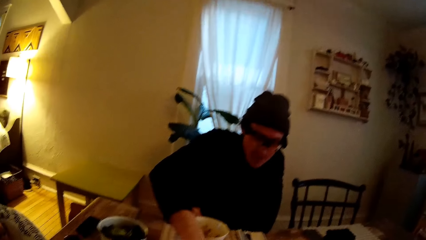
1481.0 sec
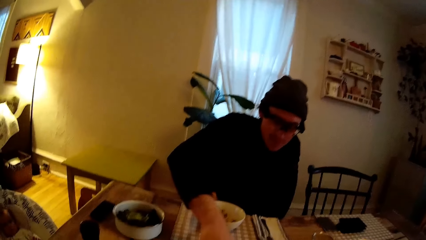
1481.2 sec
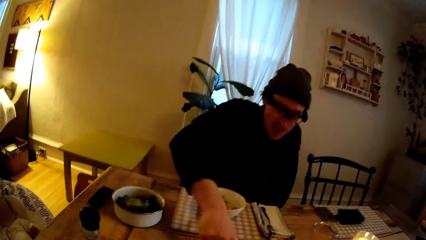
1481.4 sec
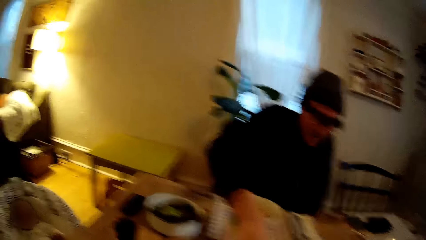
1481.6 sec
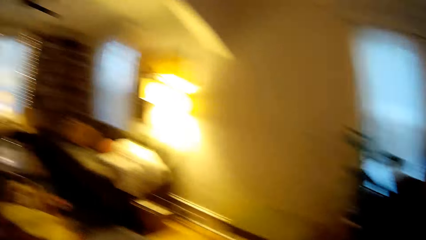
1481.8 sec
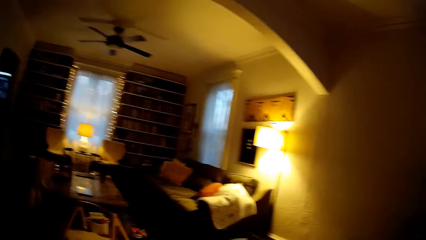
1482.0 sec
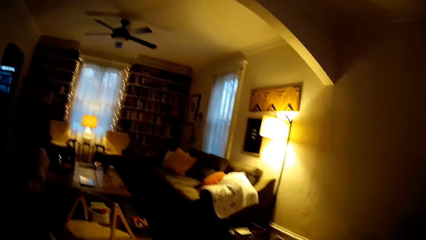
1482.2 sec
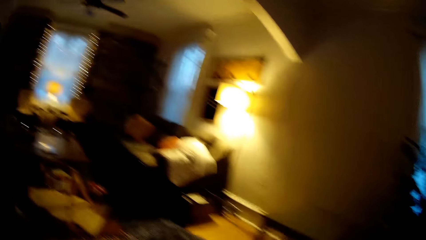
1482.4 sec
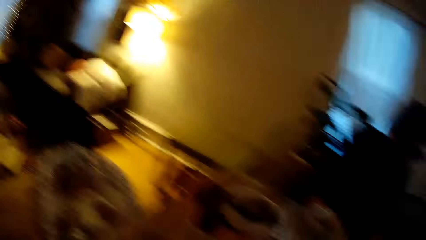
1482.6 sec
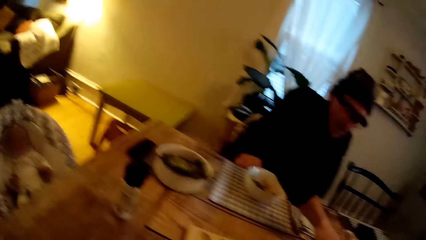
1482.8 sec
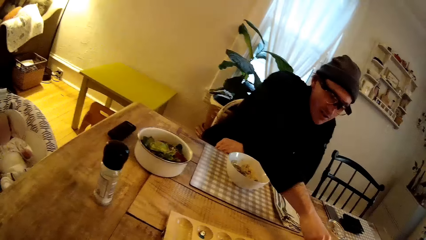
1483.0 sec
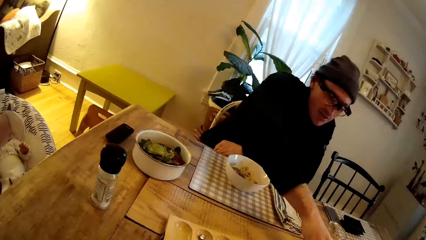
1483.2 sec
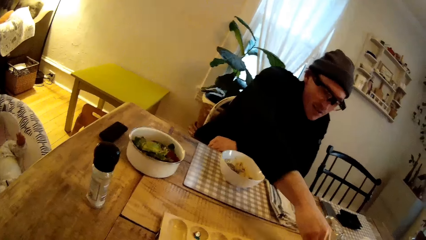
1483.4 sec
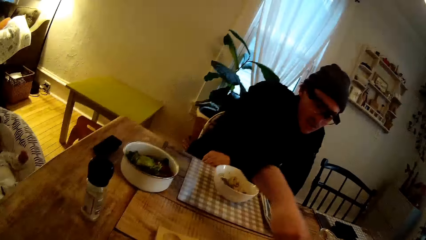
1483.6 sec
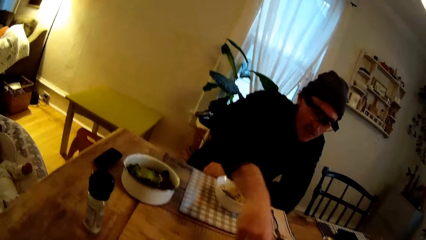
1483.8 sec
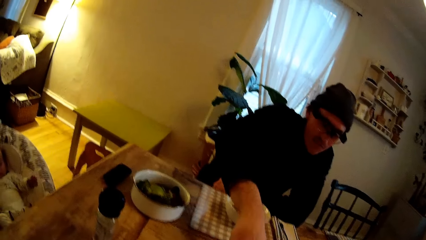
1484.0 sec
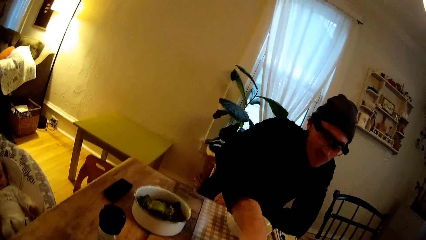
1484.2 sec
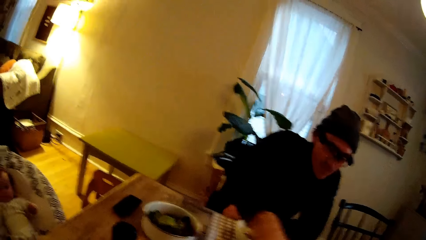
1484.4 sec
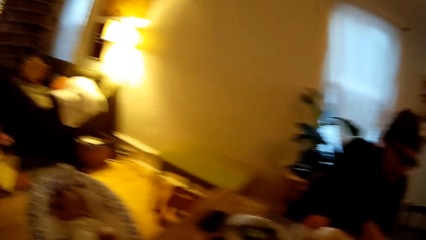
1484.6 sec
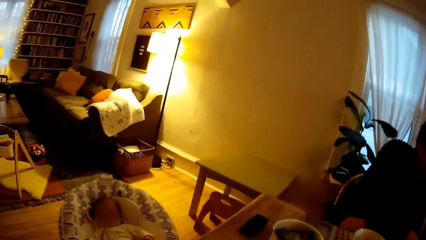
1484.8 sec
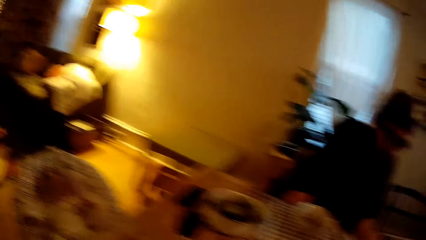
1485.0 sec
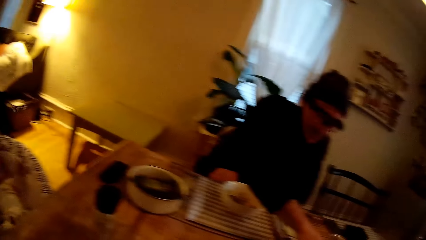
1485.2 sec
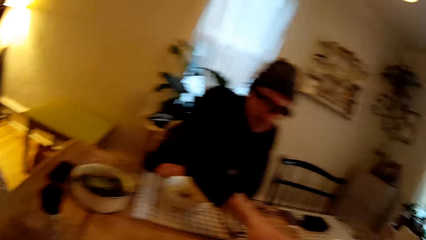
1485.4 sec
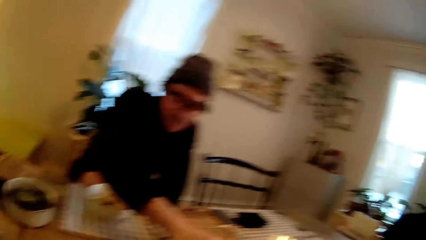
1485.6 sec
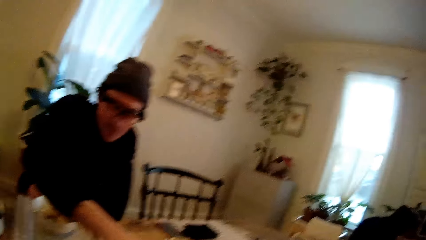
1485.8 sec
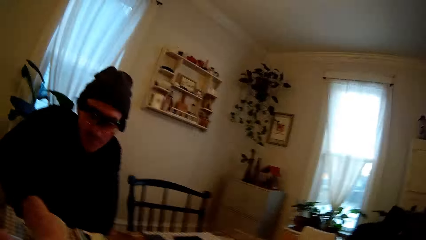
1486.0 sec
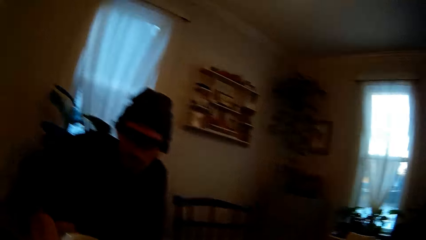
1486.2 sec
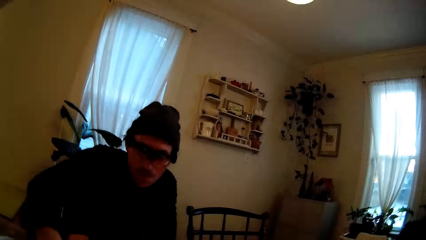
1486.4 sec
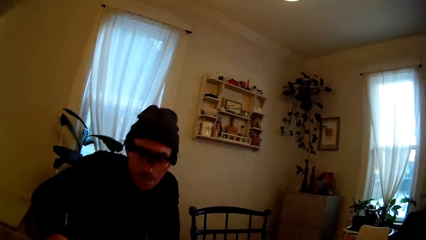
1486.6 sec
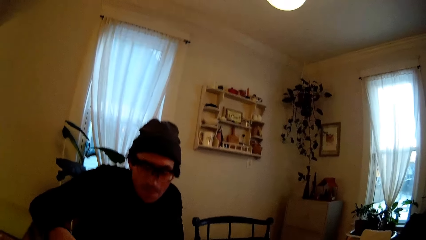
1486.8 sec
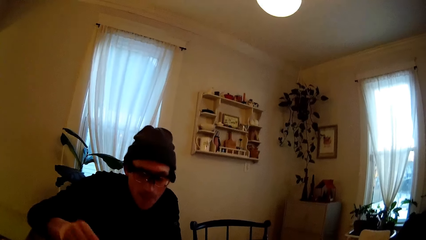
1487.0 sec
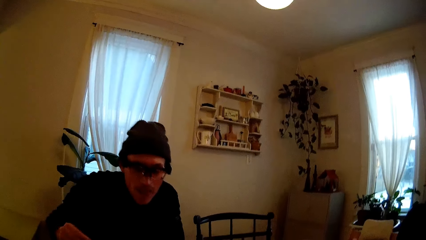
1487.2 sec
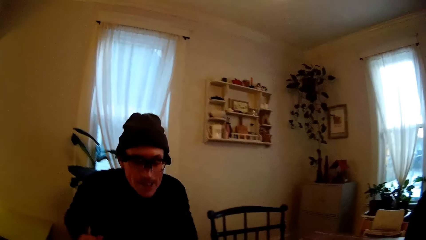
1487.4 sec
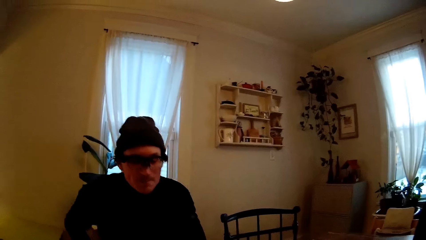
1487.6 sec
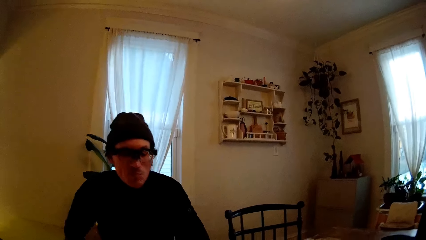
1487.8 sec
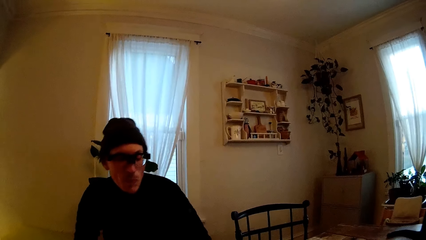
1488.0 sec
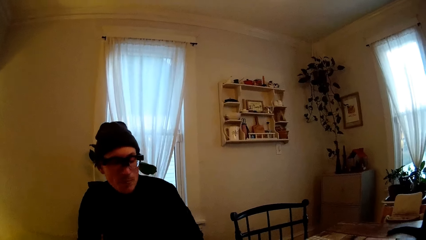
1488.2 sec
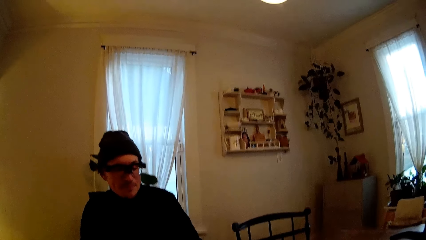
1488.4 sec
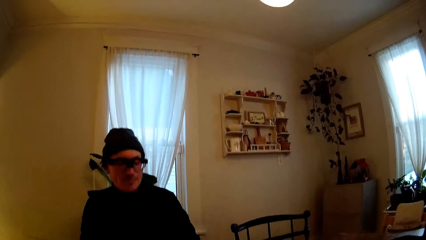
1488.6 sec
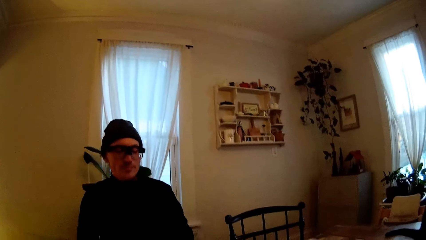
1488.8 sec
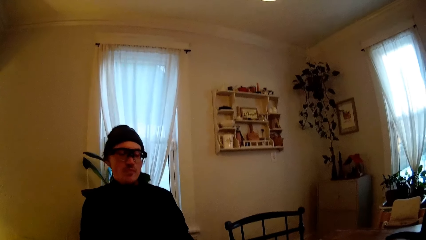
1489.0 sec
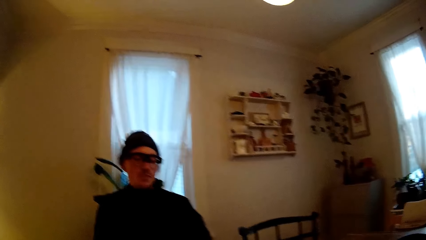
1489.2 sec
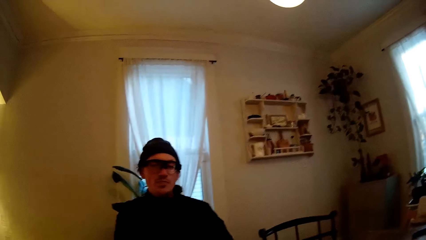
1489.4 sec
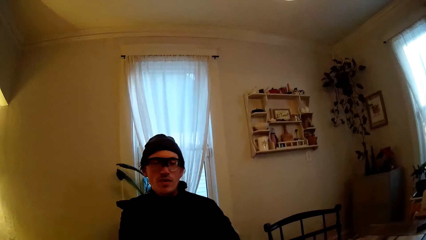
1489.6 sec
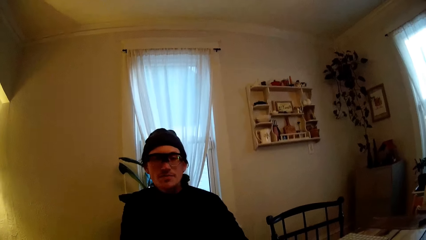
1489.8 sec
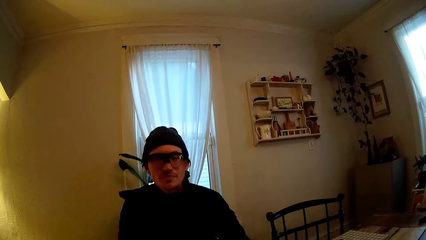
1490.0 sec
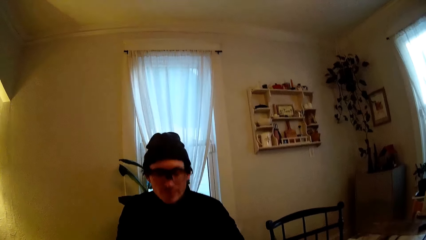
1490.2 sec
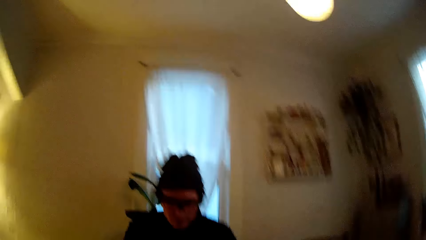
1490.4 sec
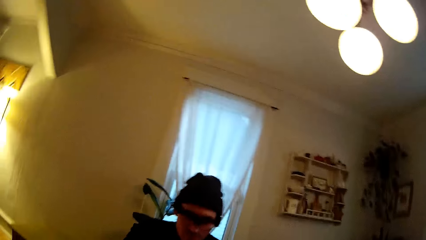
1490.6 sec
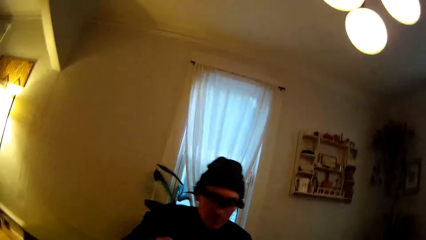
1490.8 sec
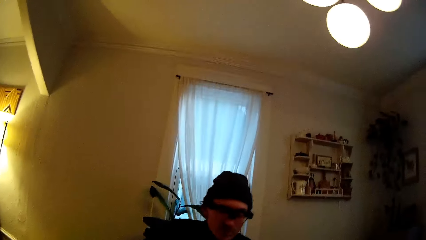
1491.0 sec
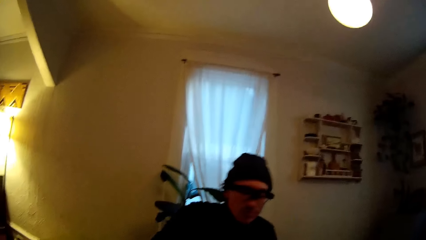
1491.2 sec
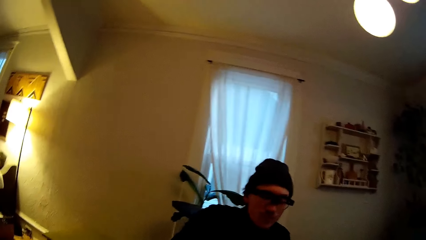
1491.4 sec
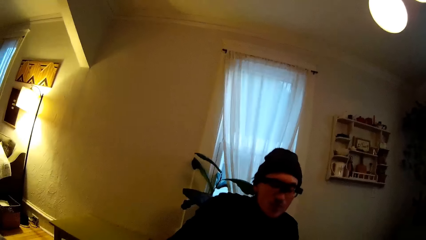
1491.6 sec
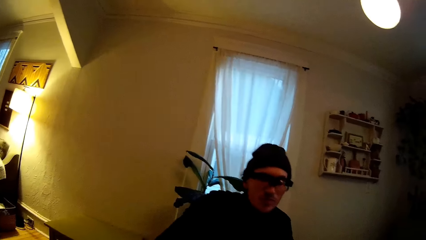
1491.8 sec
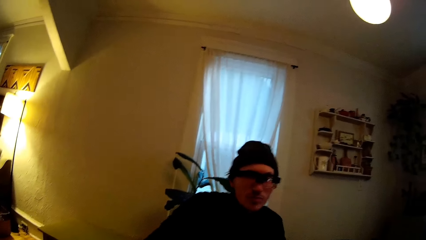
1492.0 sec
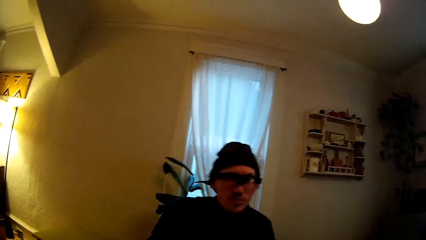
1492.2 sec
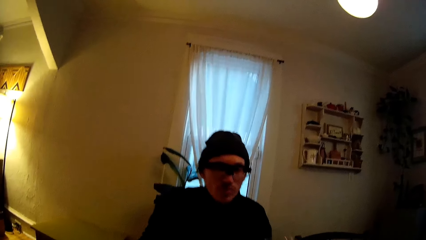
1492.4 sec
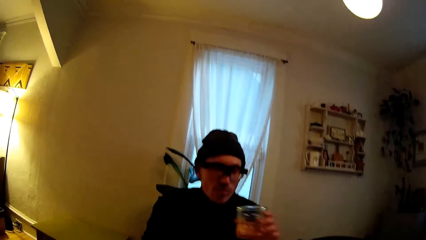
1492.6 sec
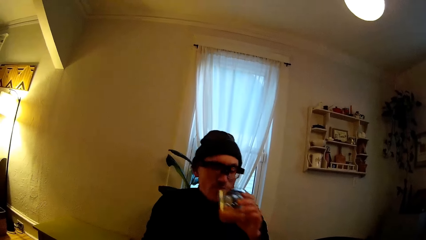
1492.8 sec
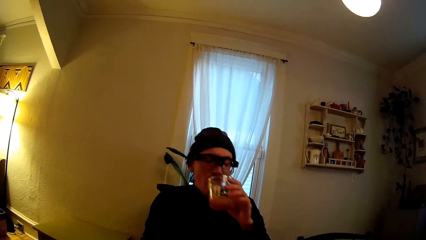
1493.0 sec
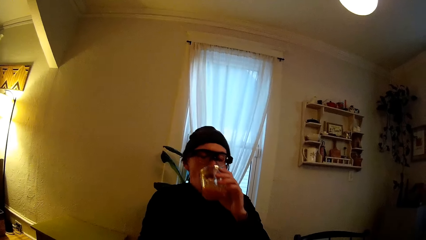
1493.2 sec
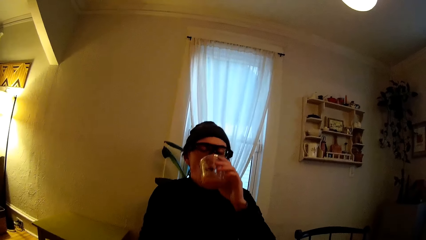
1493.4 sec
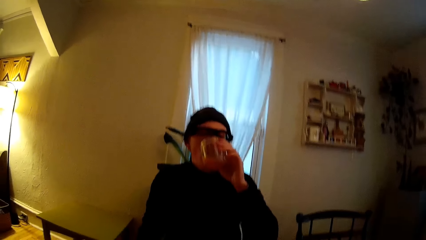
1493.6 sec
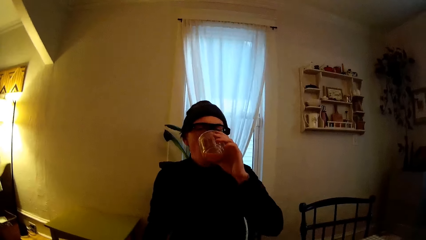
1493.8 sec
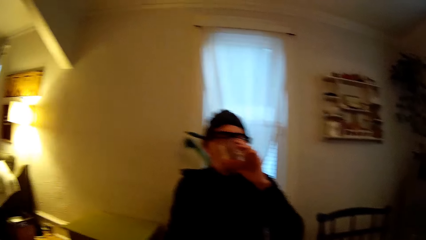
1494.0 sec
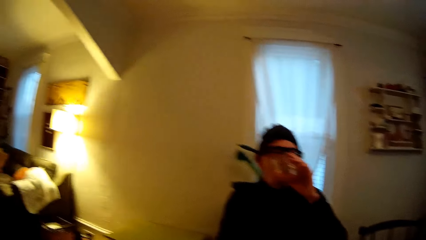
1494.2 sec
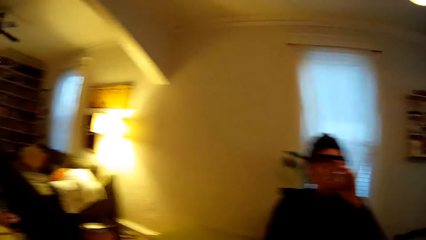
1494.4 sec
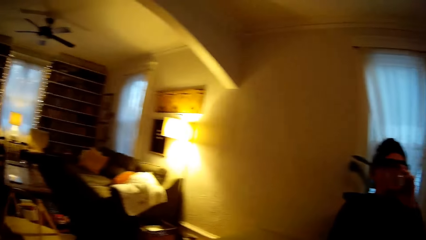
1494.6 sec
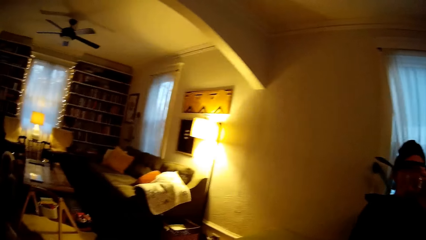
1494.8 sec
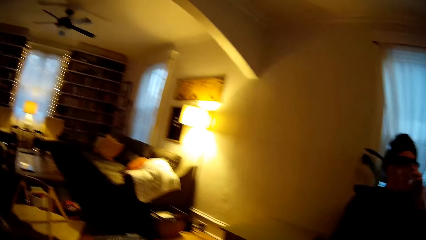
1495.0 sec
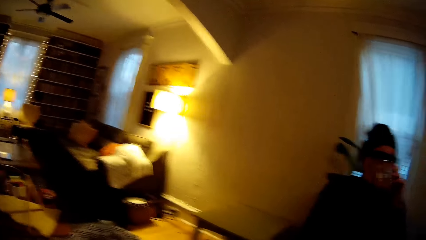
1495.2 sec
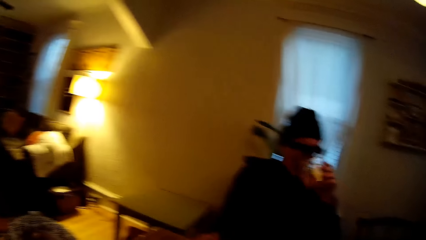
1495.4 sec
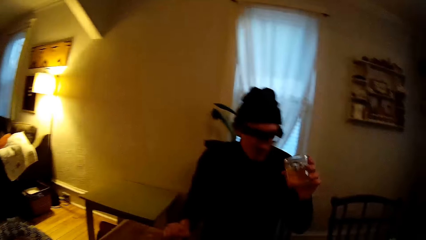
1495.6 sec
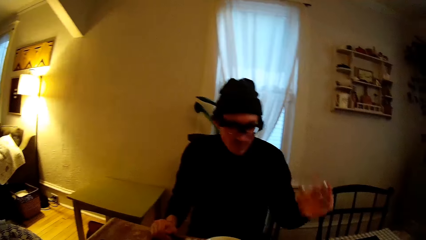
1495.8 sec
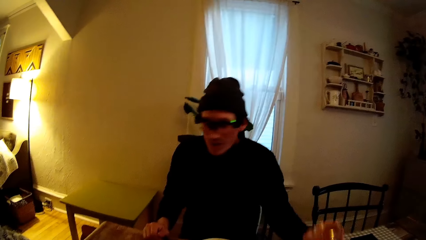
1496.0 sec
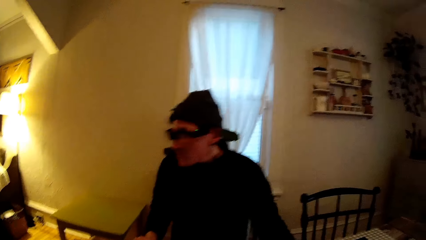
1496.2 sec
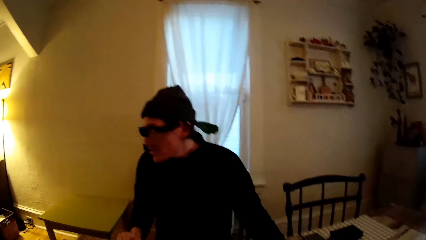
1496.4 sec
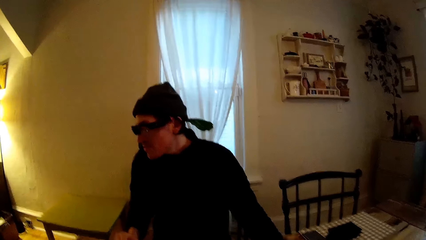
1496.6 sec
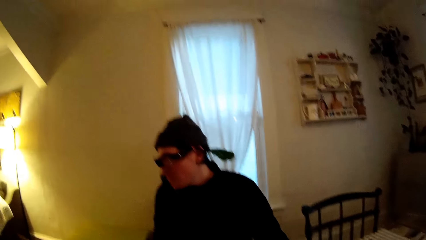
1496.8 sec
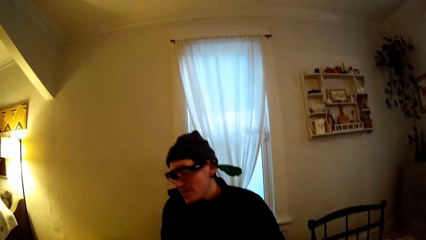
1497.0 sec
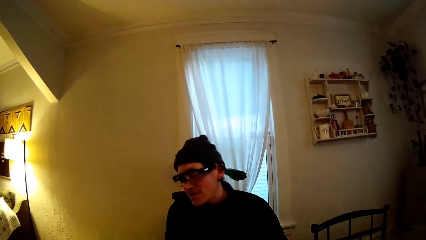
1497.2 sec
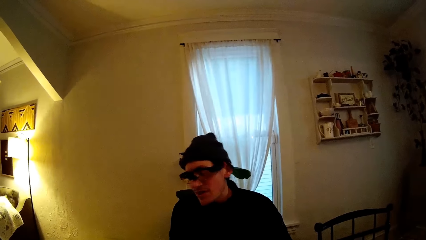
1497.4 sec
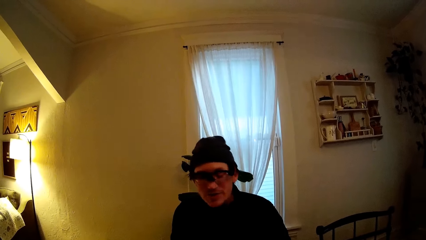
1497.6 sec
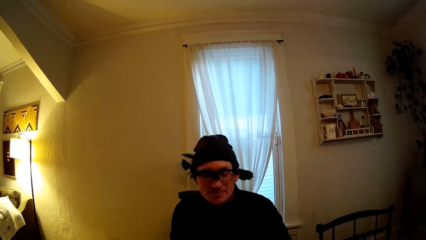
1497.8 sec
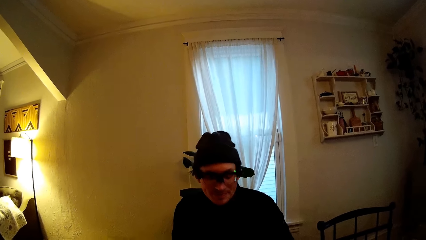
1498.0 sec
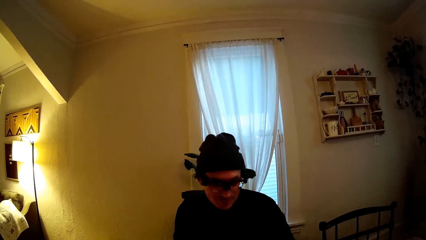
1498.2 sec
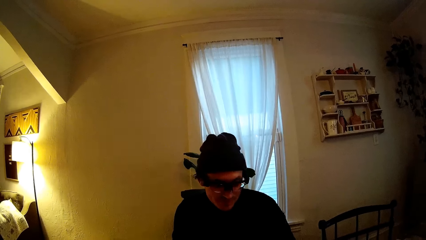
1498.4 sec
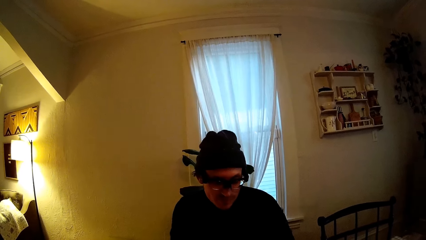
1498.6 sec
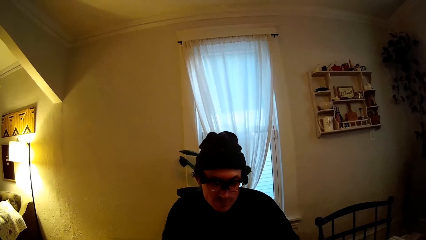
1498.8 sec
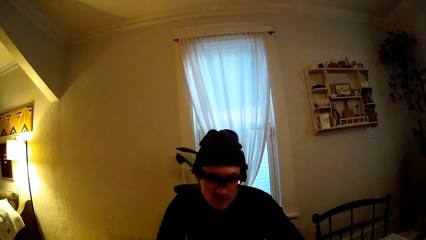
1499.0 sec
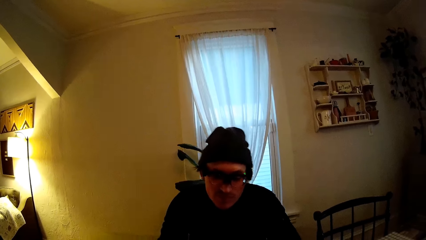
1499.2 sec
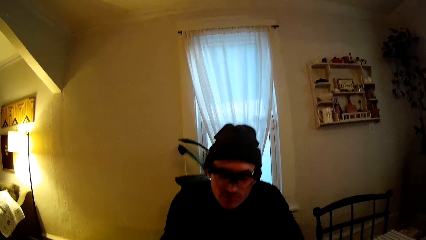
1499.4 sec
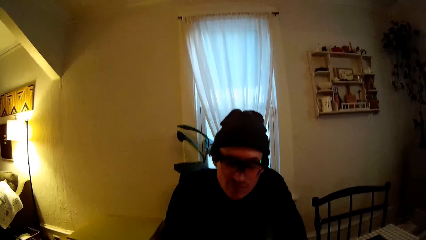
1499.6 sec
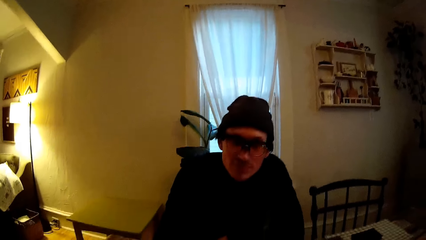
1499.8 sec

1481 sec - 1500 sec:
A man drinks a juice from a glass cup in his left hand. The man drops the glass. The camera wearer converses with the man.
